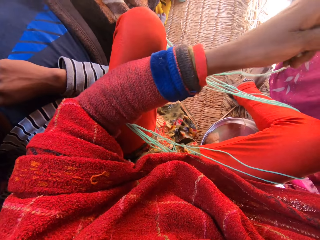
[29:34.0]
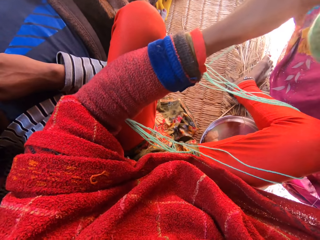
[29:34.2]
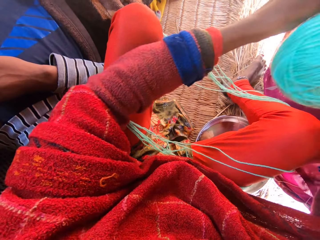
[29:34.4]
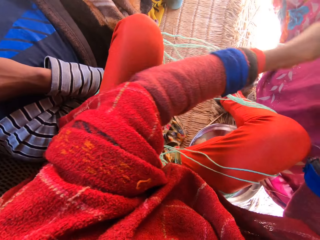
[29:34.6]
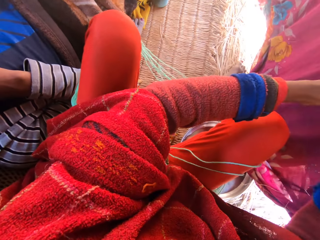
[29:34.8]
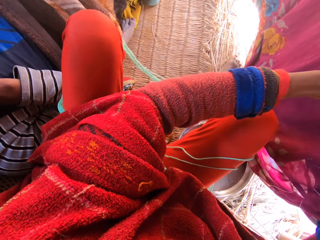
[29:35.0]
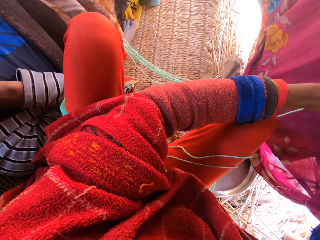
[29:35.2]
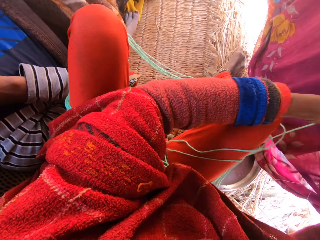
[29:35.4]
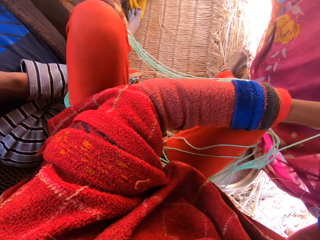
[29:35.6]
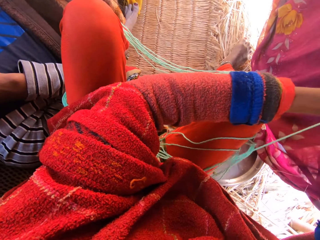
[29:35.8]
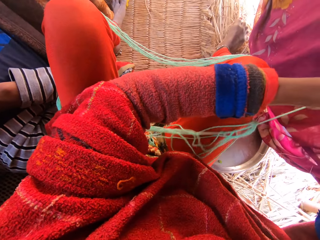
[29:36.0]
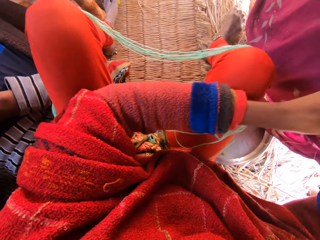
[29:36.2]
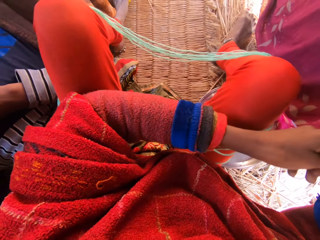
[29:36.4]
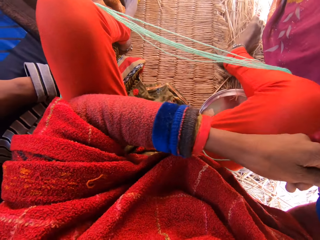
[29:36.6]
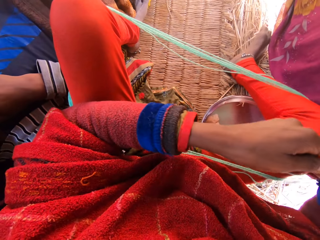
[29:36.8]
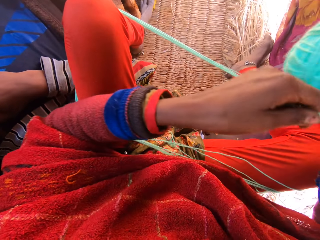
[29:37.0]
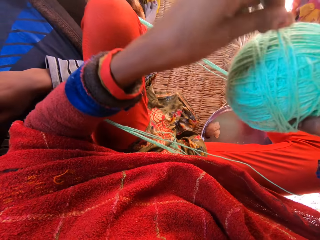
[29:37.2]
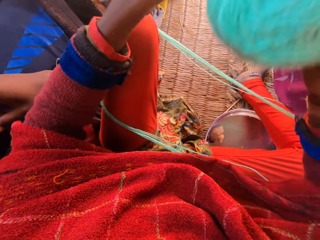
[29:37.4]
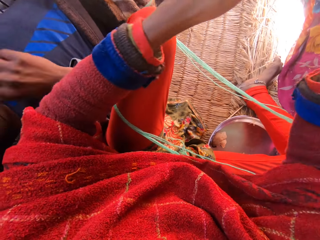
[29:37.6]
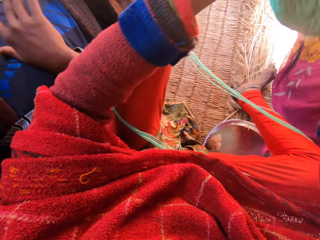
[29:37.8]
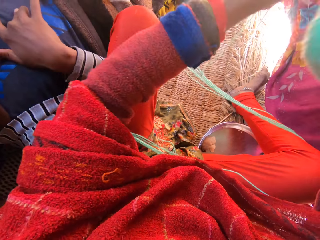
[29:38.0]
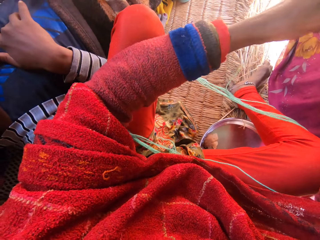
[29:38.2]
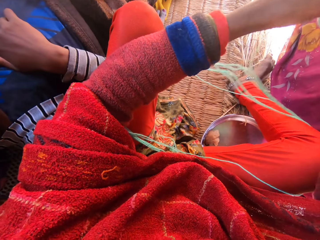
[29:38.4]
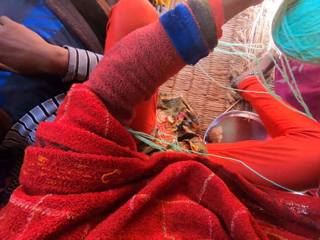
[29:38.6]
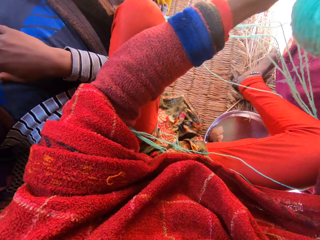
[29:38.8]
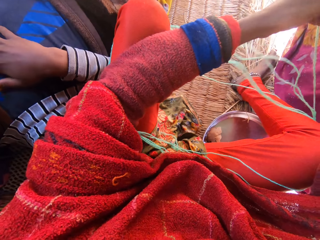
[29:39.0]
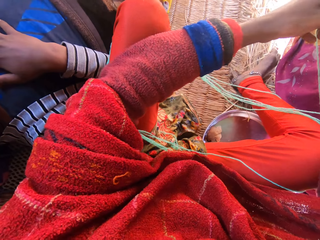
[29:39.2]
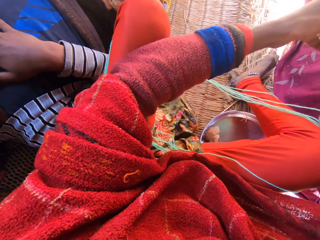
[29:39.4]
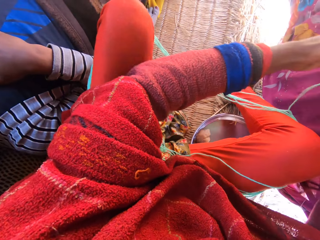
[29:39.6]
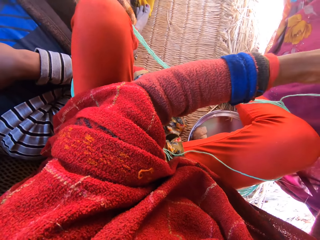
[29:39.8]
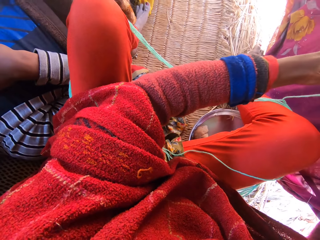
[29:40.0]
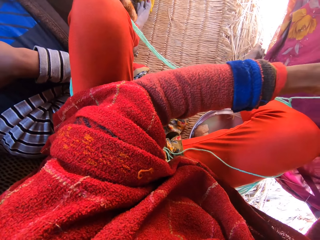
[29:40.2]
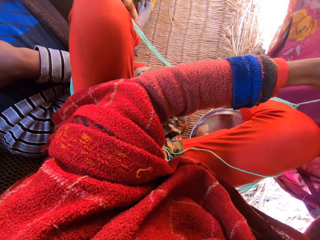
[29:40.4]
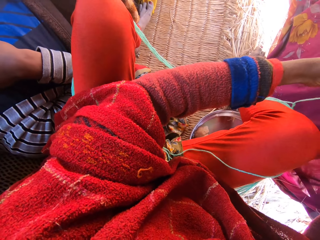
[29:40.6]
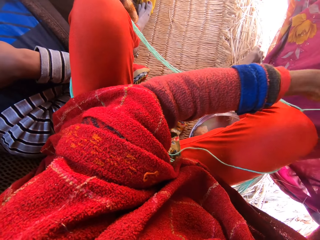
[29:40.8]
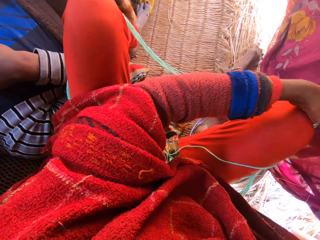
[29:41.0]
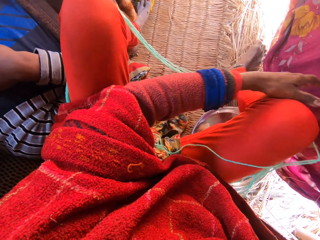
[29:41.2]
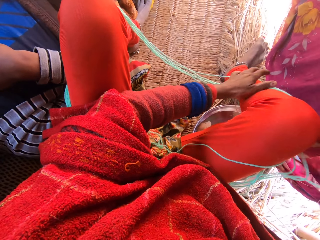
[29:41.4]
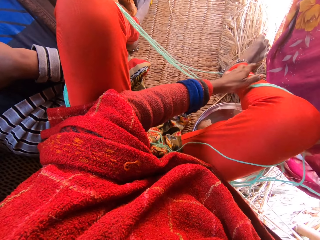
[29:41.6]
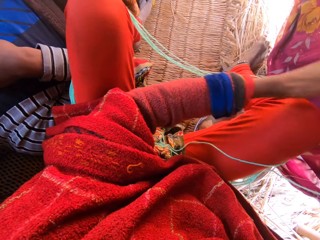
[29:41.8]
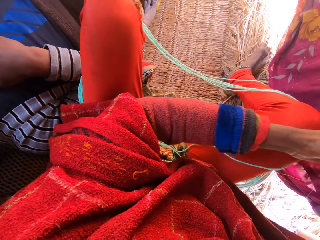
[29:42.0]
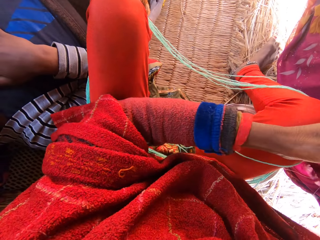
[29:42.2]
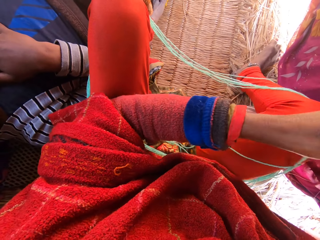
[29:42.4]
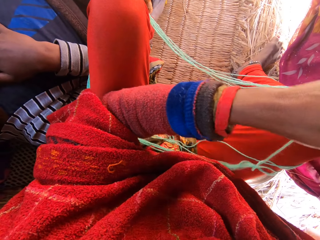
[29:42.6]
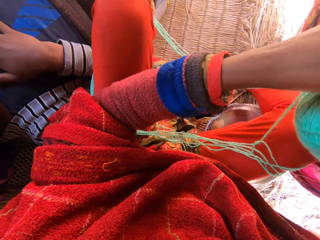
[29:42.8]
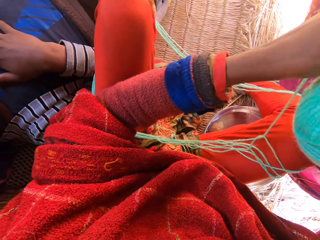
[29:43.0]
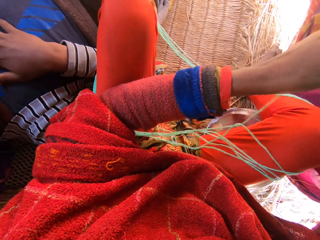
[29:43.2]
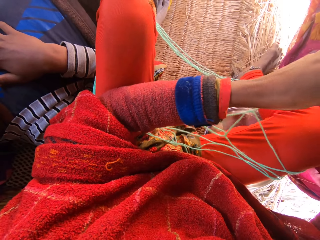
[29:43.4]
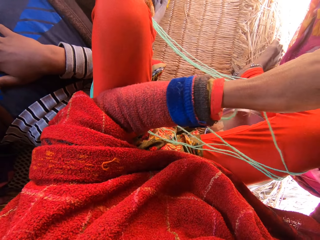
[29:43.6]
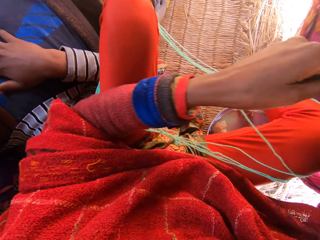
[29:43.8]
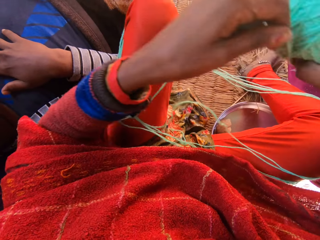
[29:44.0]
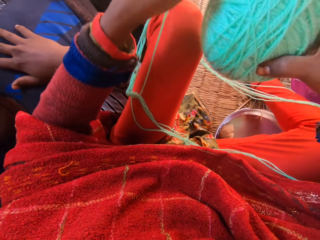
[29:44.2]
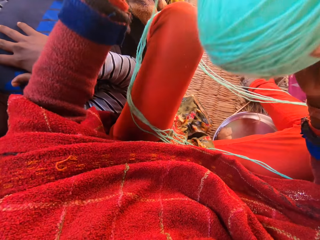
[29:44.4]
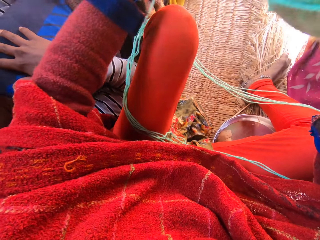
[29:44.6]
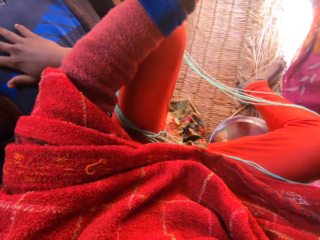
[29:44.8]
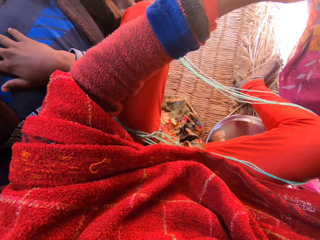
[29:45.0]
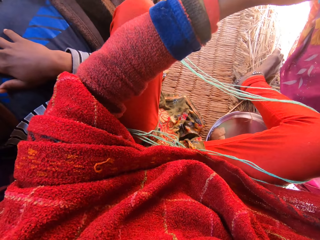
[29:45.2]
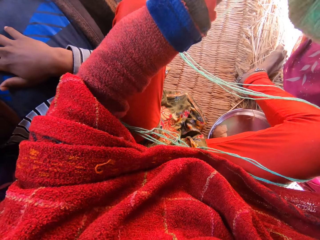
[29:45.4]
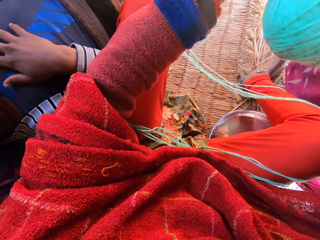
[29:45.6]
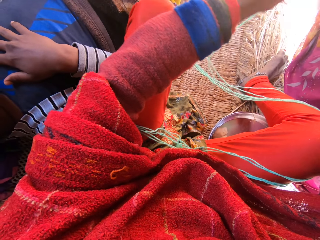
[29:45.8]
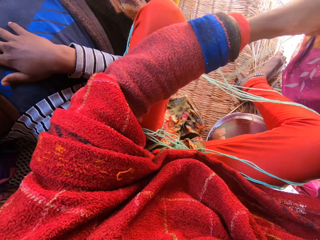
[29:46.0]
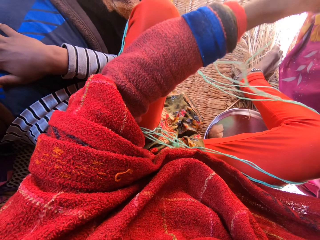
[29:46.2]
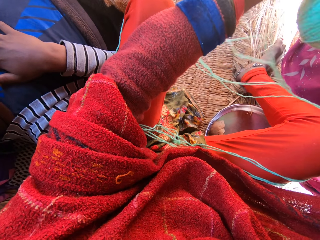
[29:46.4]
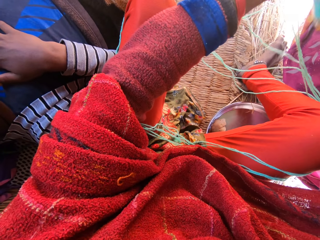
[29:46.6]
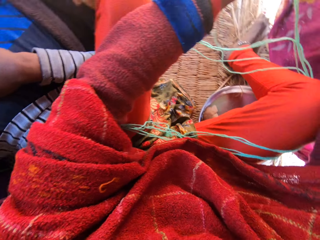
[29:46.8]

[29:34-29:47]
The camera wearer digs the left hand. They roll the thread with the left hand. They move the right leg. They dig the left hand. They roll the thread with the left hand. A man moves the right hand. The camera wearer rolls the thread with the left hand. They dig the left hand. They hold the thread with the left hand. They dig the left hand. They hold the thread with the left hand. They roll the thread with the left hand. They dig the left hand. They roll the thread with the left hand.

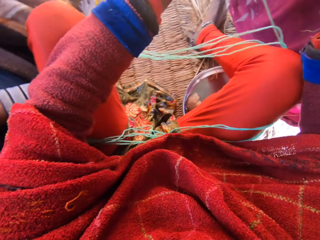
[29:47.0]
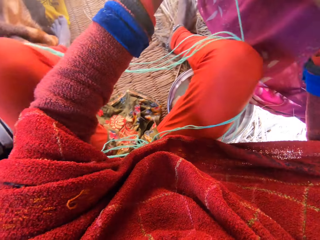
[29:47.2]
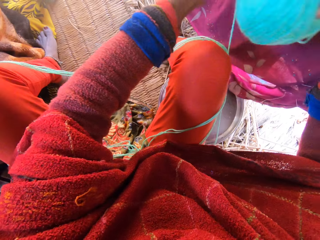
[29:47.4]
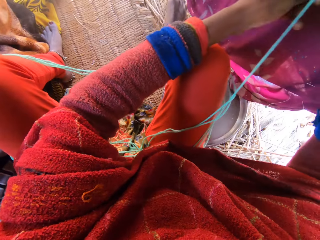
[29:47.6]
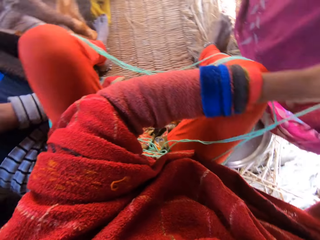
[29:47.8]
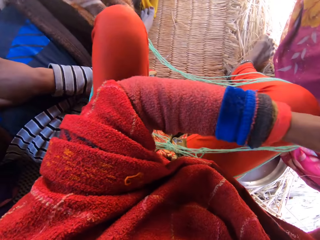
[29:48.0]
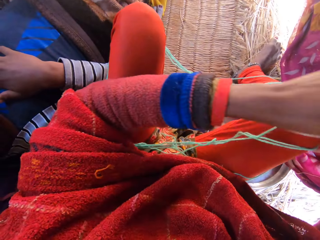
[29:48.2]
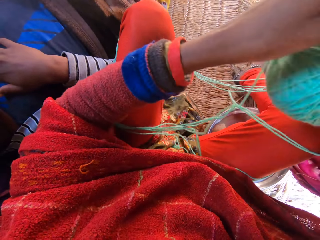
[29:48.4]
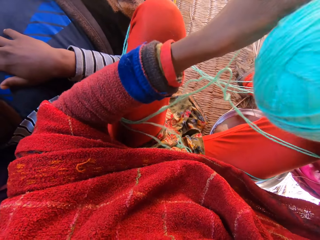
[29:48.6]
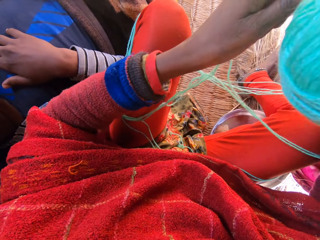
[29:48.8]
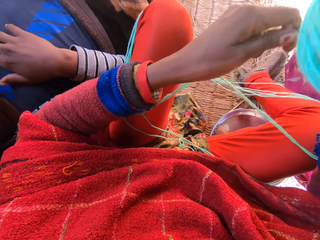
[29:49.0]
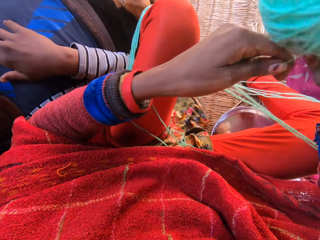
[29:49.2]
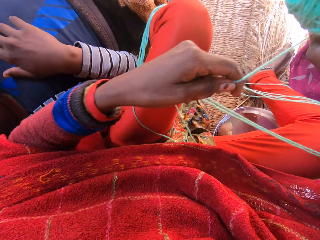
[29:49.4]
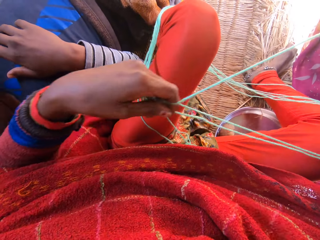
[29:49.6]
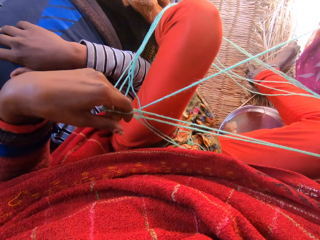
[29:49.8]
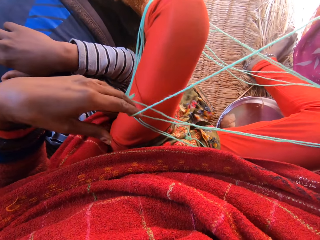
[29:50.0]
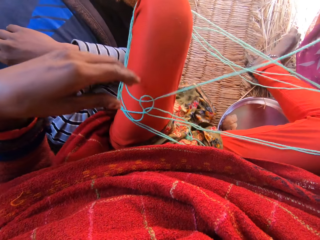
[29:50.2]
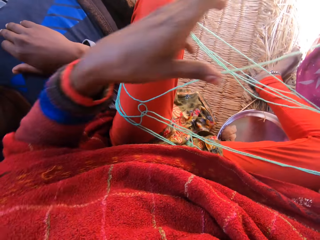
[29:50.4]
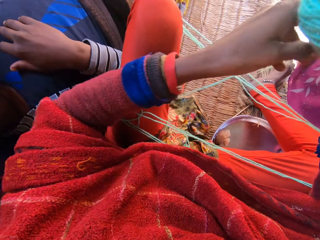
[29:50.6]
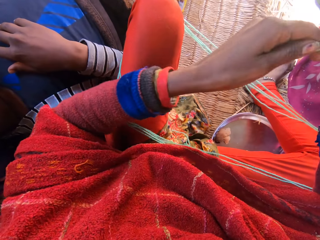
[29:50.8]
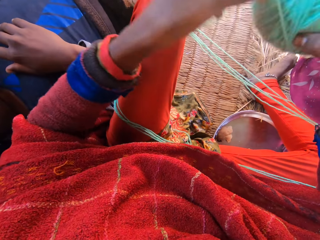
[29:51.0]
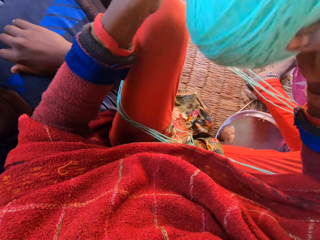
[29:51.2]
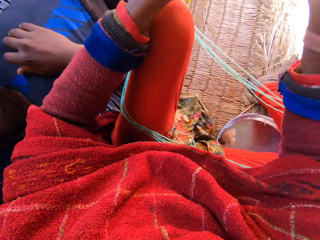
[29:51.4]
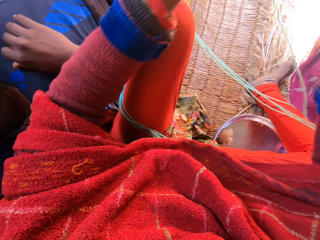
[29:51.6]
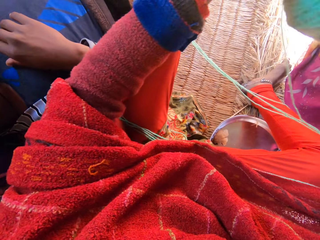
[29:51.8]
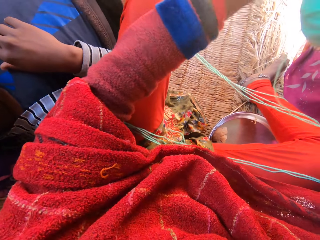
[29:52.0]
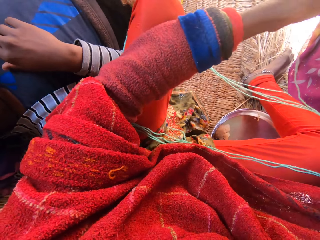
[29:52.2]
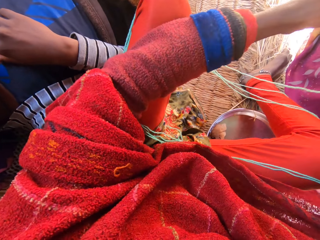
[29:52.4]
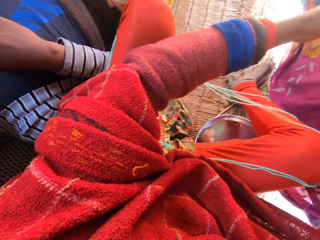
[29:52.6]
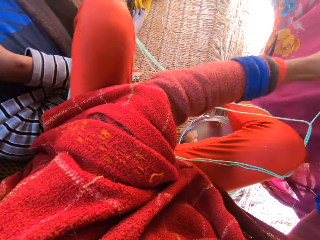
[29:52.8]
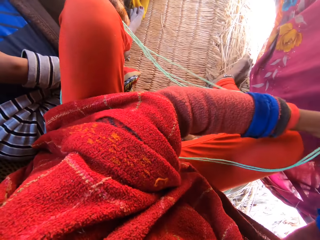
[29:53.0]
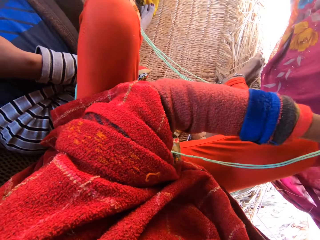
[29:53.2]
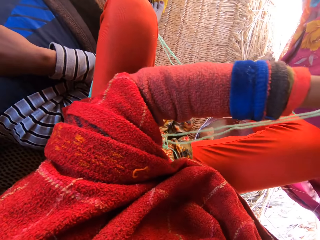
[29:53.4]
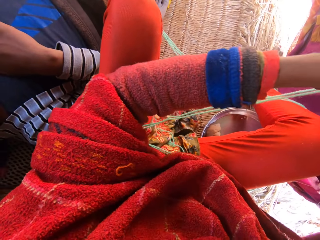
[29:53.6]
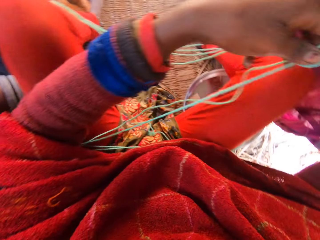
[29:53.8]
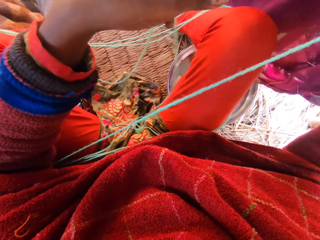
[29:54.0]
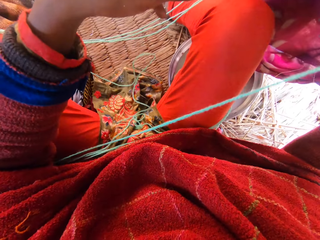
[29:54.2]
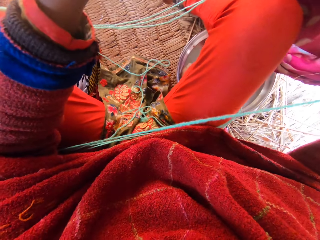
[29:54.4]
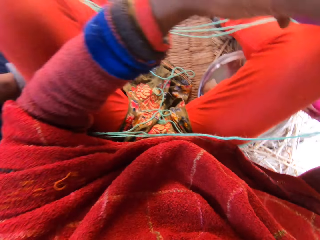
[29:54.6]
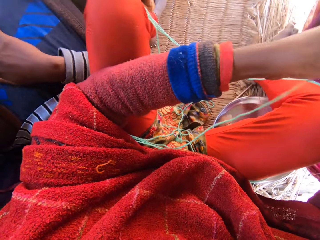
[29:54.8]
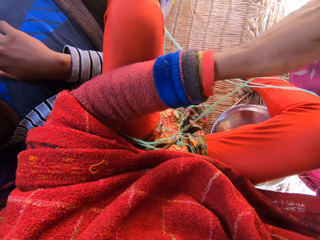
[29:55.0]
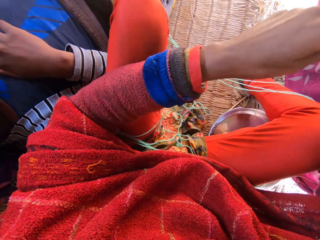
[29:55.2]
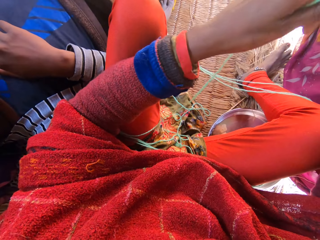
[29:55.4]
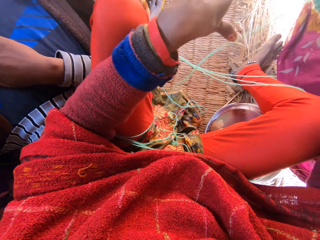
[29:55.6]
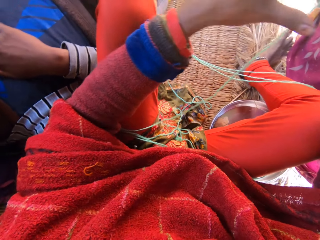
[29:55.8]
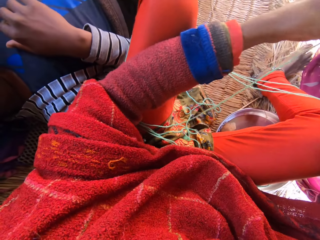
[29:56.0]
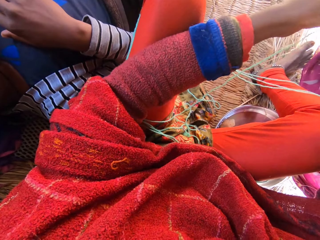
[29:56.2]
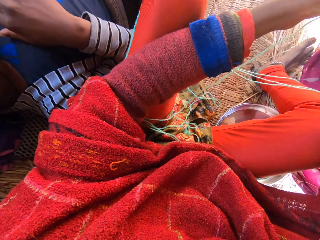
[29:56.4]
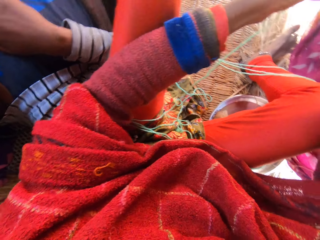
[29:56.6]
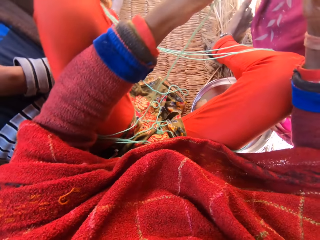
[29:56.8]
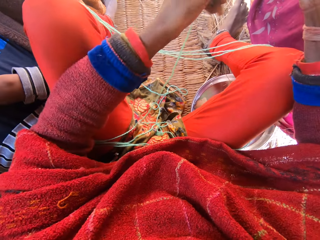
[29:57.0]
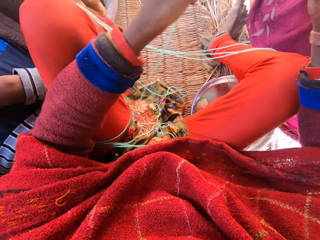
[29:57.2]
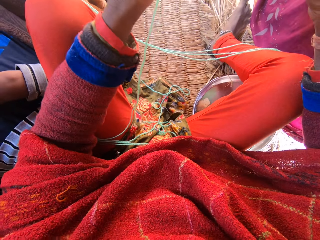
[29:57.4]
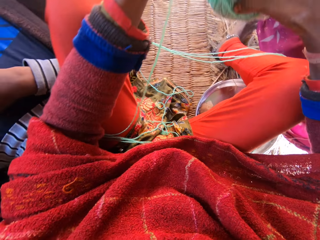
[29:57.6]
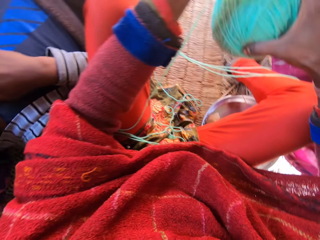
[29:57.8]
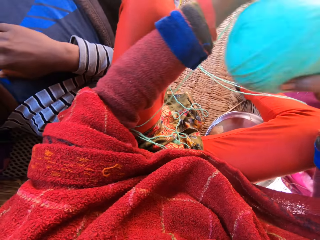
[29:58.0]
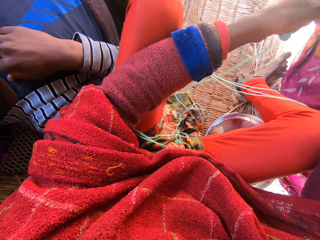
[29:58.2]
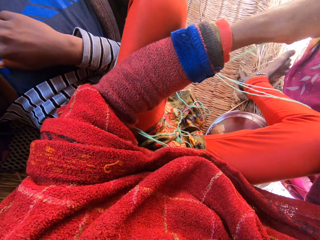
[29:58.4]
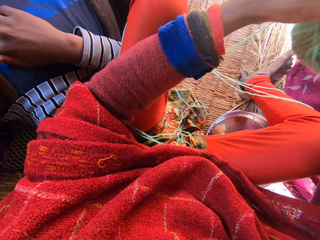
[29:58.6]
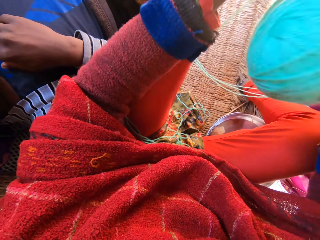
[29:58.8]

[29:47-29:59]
The camera wearer digs the left hand. They roll the thread with the left hand. They dig the left hand. They roll the thread with the left hand and hold the thread with the left hand. They dig the right hand. They roll the thread with the left hand. They dig the left hand. They roll the thread with the left hand. They turn the head right. They turn the head left. They hold the thread with the left hand. They dig the left hand. They hold the thread with the left hand. They turn the head right. They roll the thread with the left hand. A man moves the right hand.
